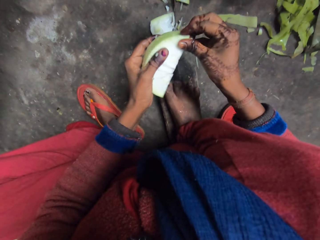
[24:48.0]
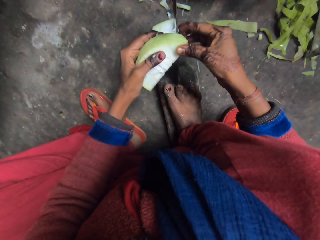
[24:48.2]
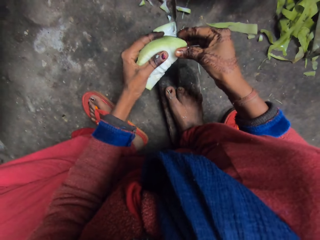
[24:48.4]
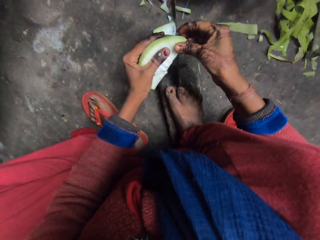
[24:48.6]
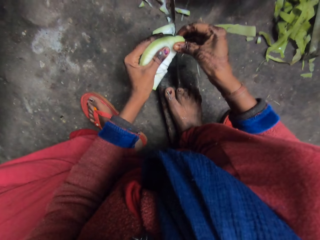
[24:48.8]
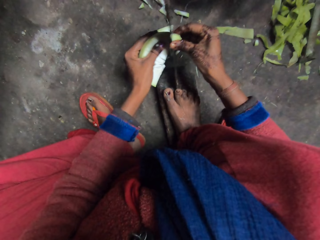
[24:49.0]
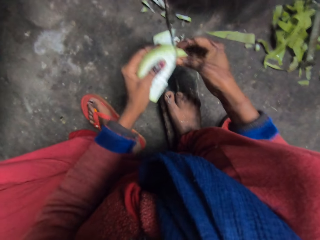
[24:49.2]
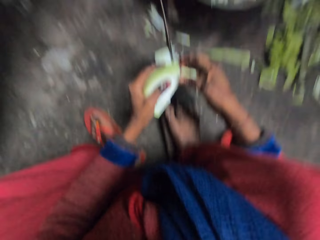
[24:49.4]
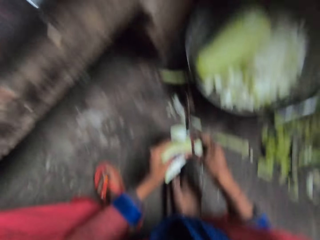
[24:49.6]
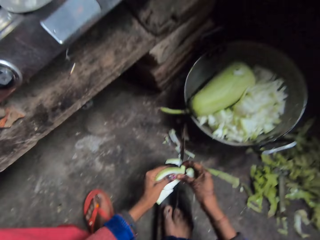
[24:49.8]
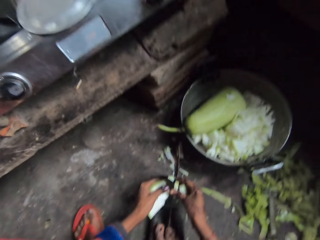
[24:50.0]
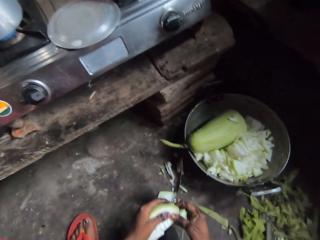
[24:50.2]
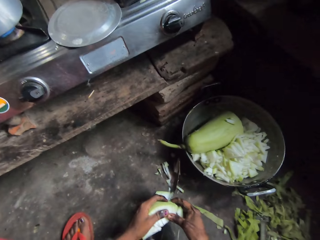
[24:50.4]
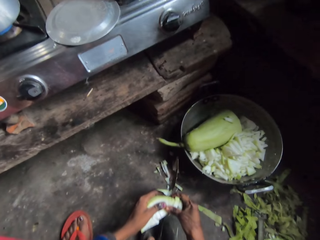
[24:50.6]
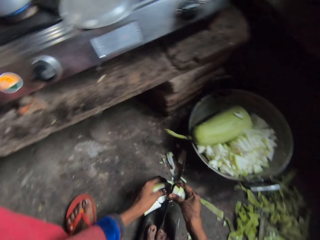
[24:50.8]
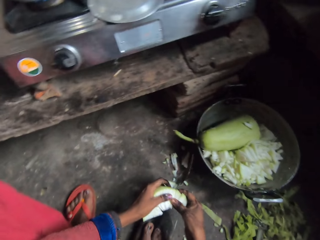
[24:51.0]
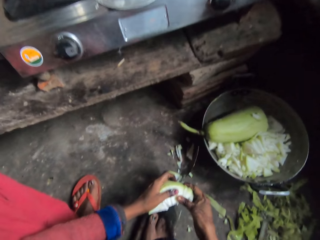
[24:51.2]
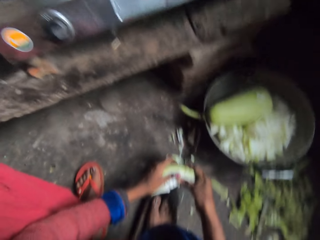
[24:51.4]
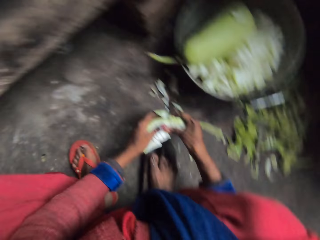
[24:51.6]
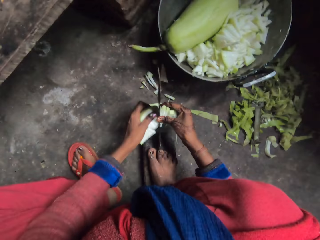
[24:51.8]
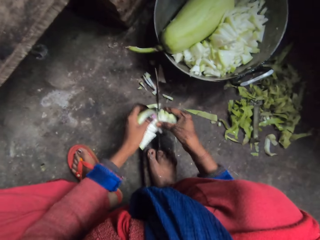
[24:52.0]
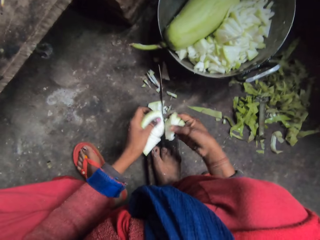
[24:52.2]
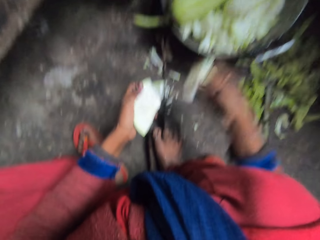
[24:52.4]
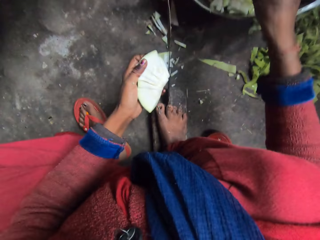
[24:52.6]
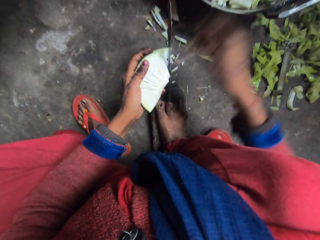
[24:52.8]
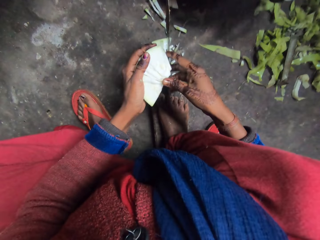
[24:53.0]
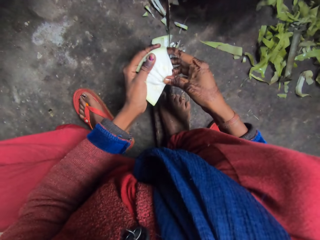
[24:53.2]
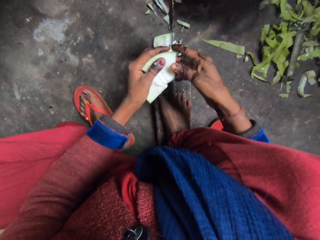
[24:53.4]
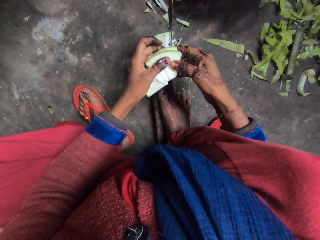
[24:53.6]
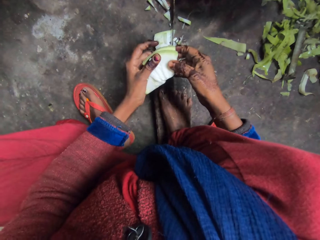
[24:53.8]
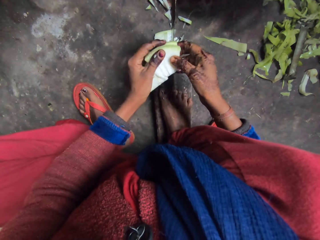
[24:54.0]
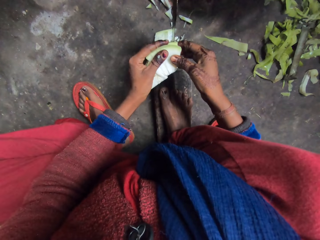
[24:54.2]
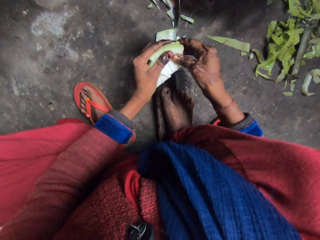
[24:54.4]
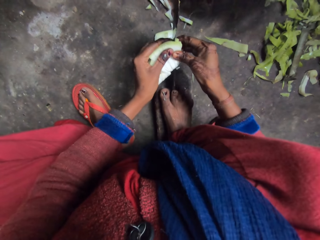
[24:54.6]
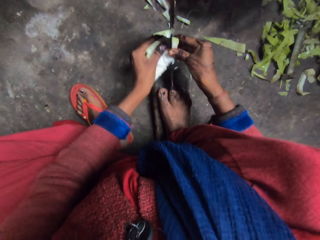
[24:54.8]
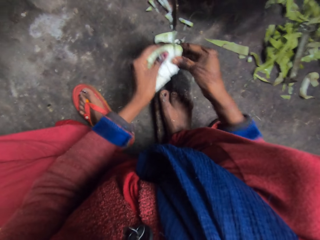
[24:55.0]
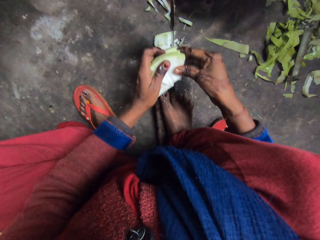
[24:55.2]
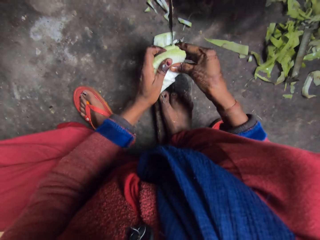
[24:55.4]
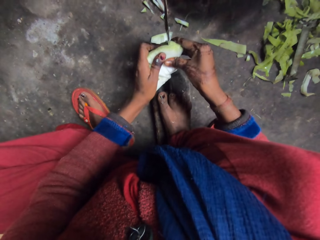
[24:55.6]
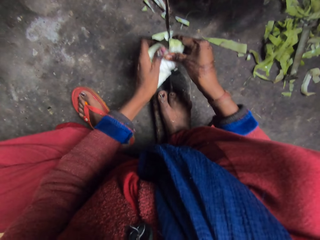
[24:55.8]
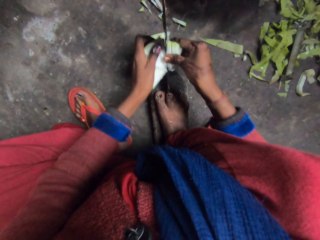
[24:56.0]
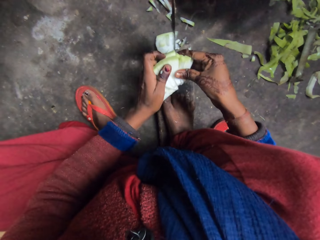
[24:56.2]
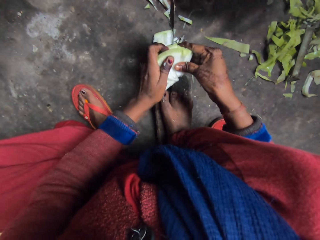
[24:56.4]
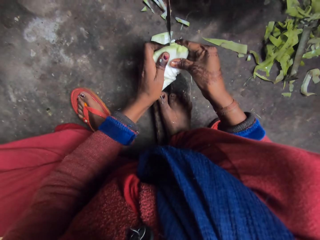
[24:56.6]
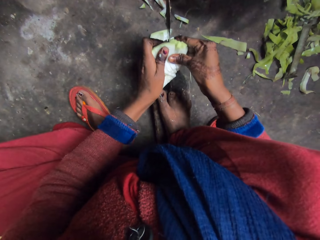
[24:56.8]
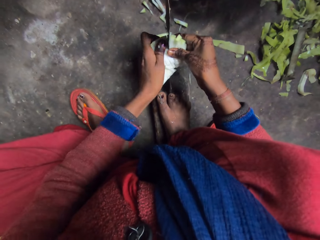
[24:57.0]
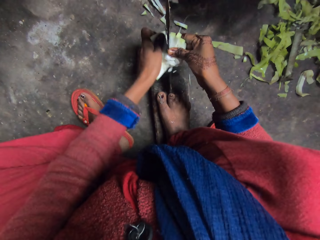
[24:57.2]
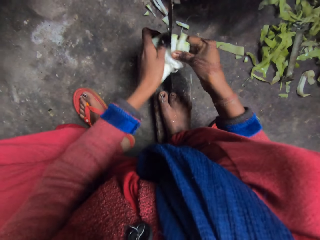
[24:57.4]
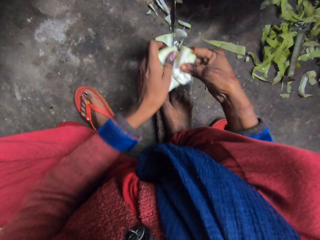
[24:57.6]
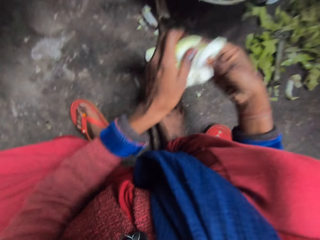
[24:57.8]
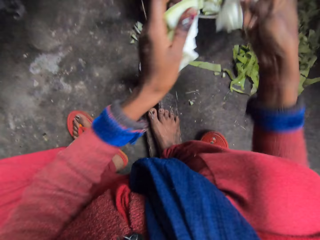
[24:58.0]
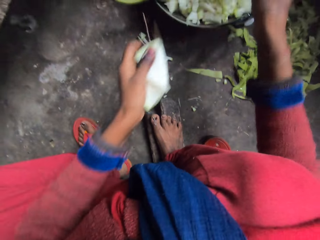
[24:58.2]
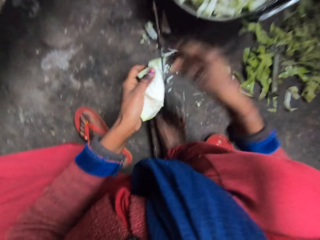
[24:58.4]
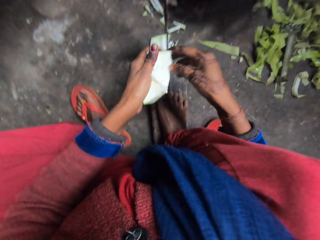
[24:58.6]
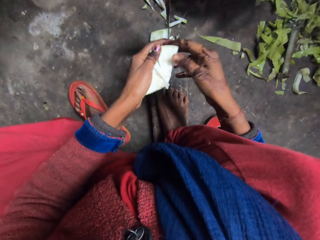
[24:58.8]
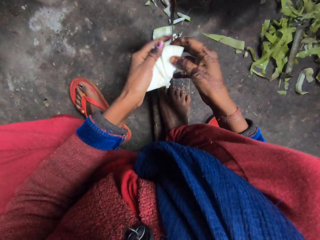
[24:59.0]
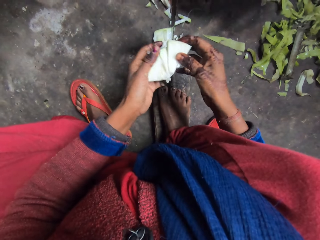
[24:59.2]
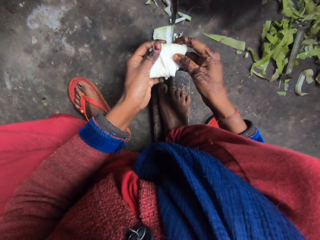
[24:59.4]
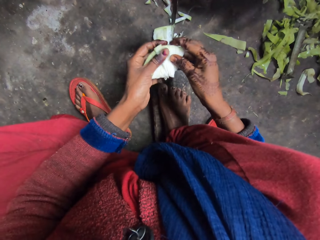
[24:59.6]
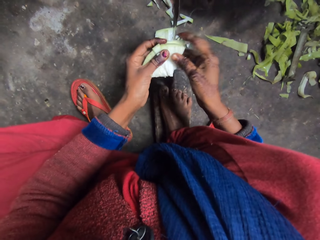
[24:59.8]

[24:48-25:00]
The camera wearer drops the cut cabbage or cucumber in a pan. They cut the cabbage with the knife. They drop the cut cabbage in the pan.

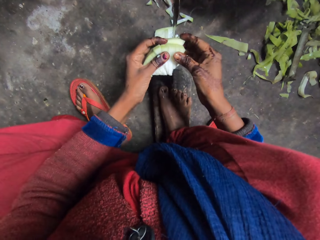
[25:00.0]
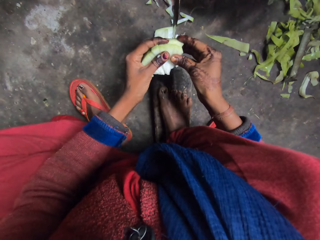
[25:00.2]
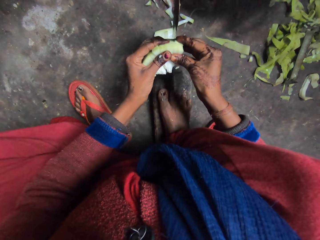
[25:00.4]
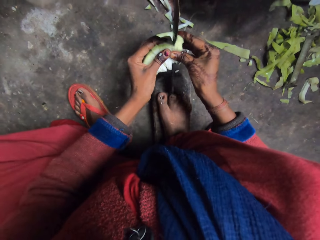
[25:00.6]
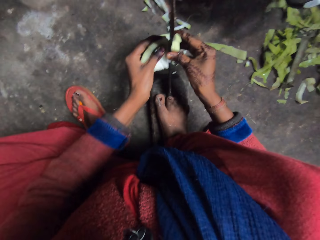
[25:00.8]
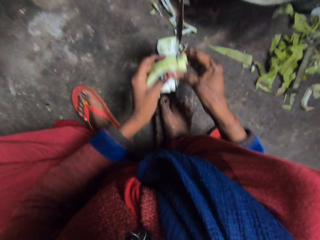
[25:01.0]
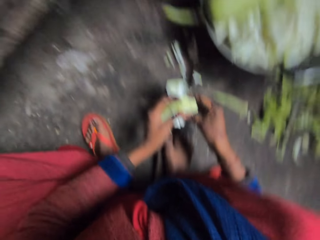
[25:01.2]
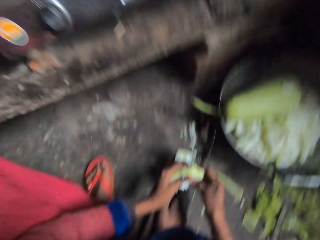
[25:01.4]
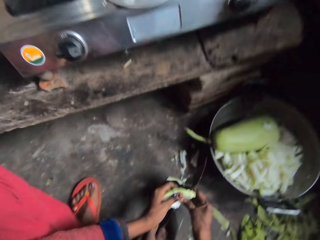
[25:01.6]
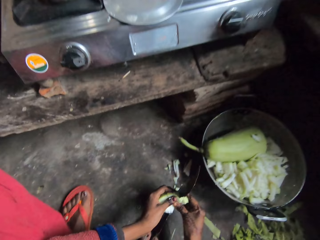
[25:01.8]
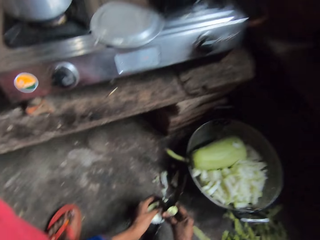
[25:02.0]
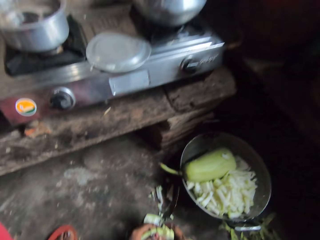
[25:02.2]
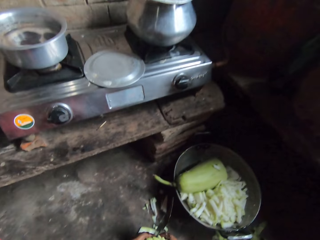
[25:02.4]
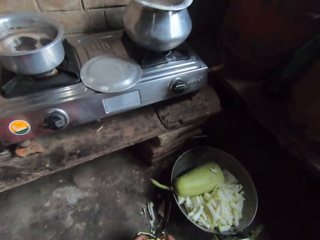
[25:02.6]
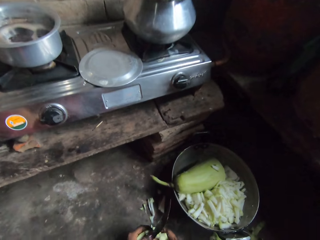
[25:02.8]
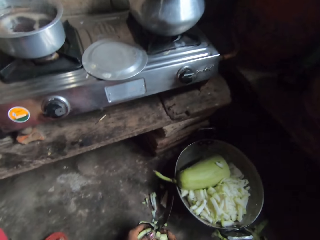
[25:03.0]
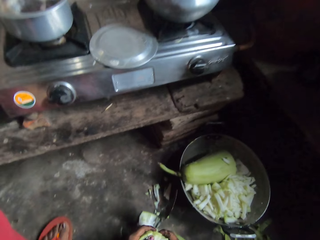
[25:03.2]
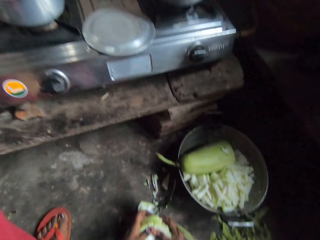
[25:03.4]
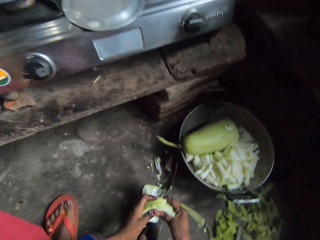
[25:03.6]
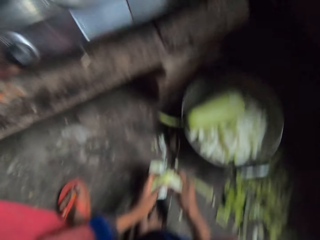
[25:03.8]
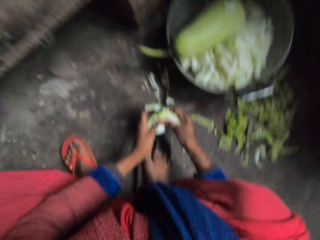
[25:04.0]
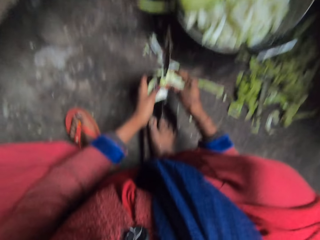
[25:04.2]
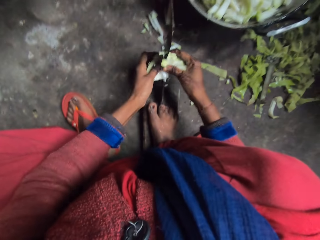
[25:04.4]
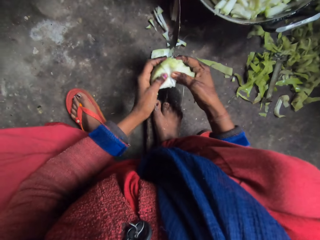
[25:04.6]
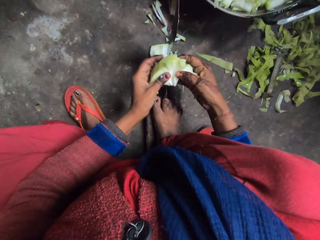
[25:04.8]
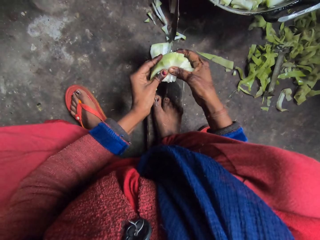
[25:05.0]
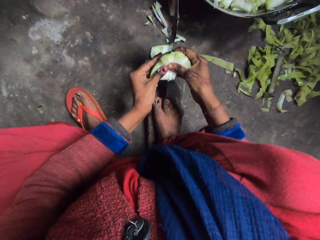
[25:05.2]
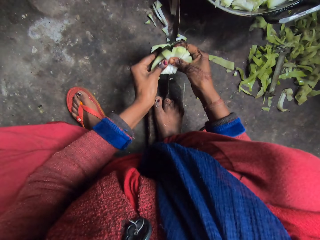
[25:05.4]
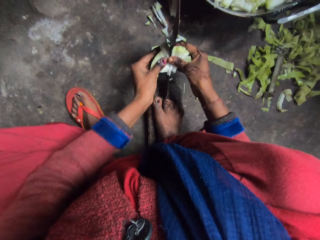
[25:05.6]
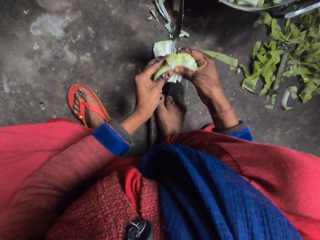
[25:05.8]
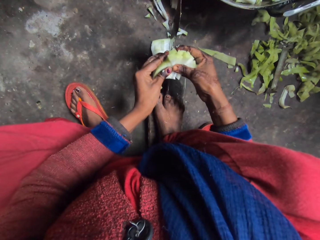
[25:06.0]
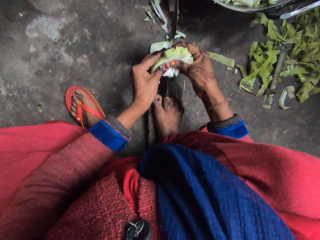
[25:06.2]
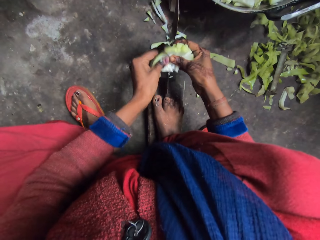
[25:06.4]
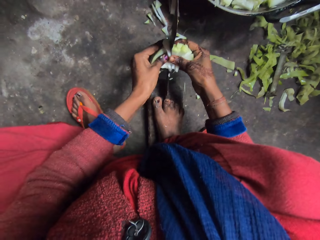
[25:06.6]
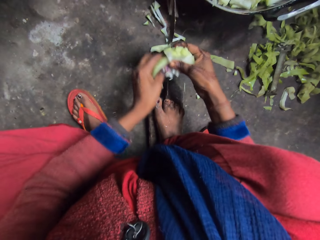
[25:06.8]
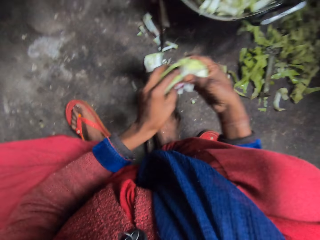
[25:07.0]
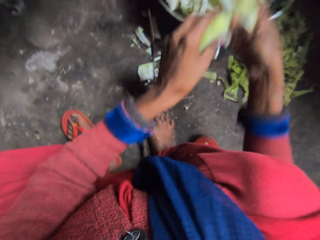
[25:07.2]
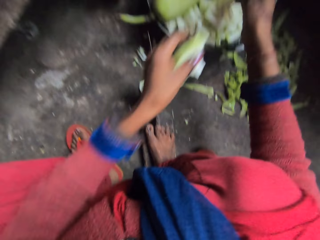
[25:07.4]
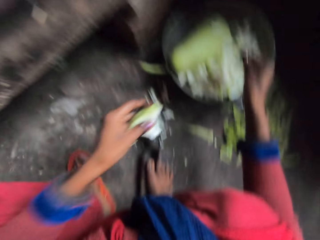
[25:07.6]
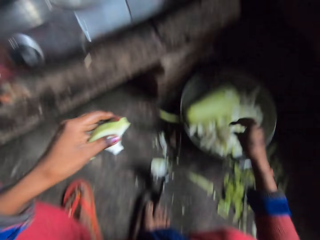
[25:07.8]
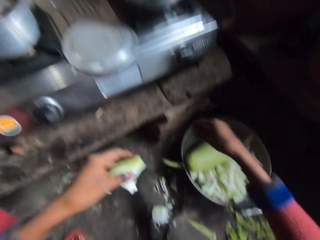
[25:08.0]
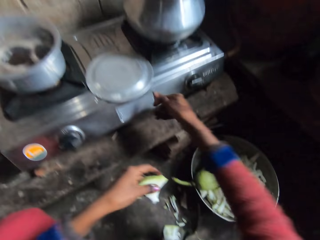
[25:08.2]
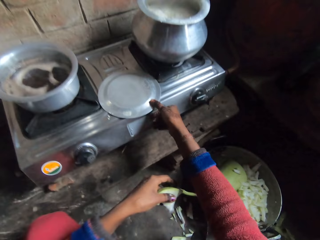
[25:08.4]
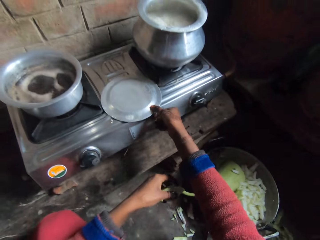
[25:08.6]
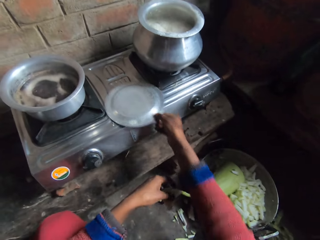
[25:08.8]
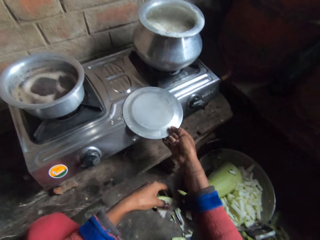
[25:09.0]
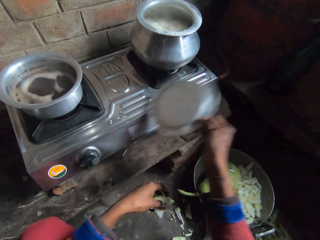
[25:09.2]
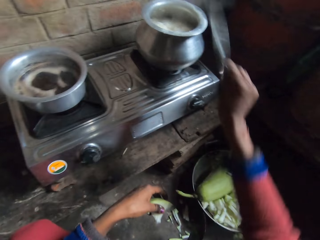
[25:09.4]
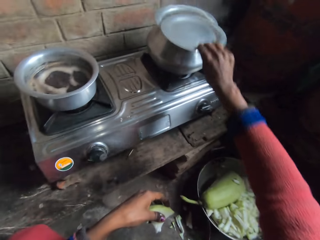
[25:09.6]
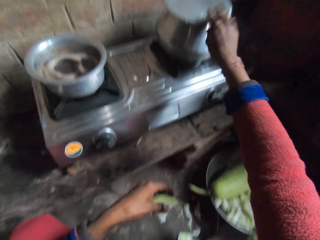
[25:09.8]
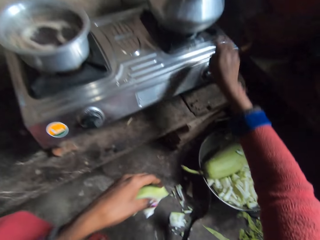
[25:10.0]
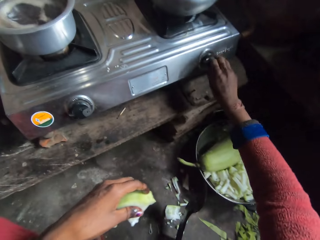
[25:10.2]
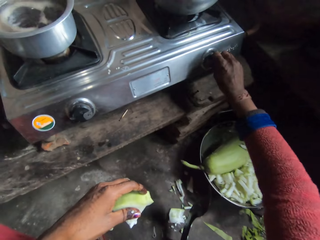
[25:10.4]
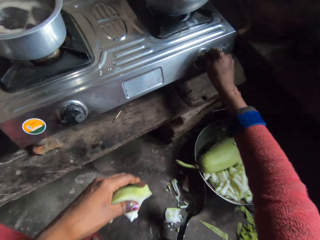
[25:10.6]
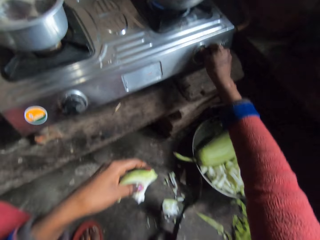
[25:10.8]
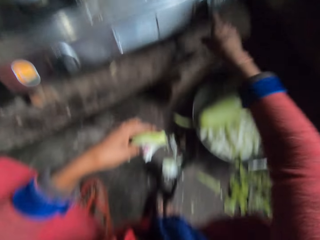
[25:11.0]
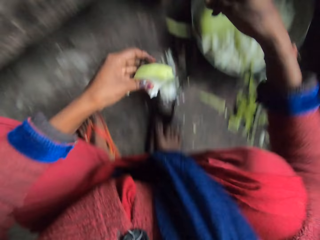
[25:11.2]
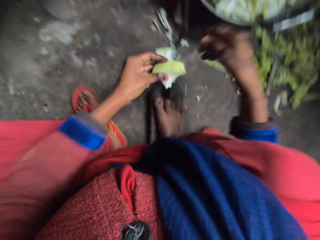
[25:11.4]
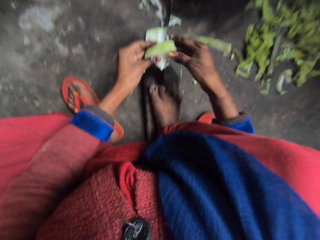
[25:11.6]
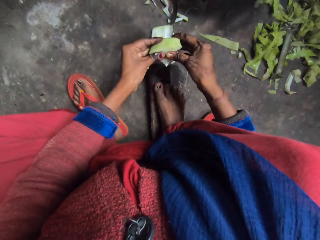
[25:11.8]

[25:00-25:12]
The camera wearer cuts the cabbage or cucumber with the knife. They drop the cut cabbage in a pan. They take the pot cover from the cooker, cover the pot with the cover, and switch off the gas cooker.
